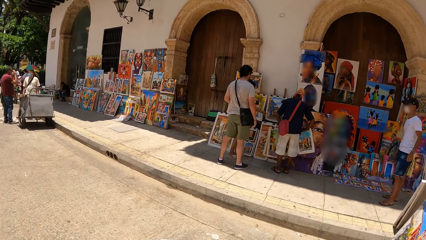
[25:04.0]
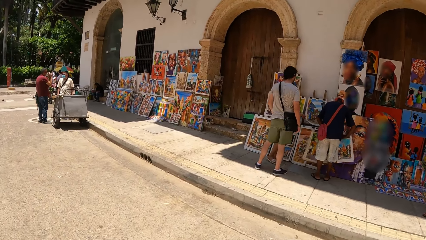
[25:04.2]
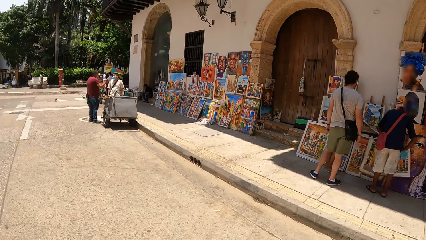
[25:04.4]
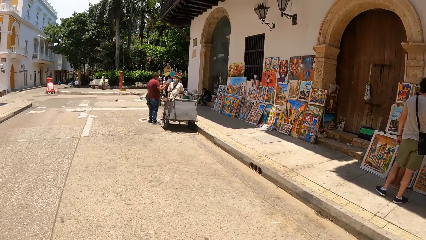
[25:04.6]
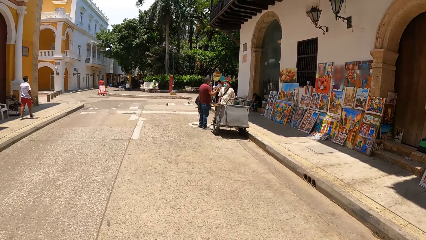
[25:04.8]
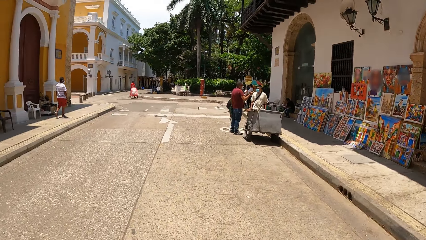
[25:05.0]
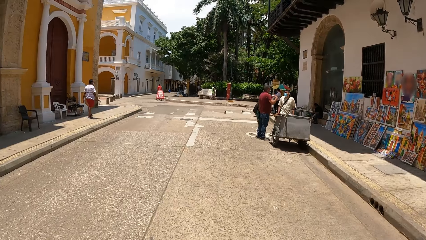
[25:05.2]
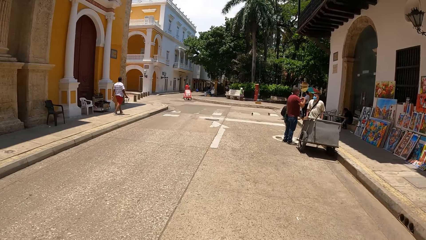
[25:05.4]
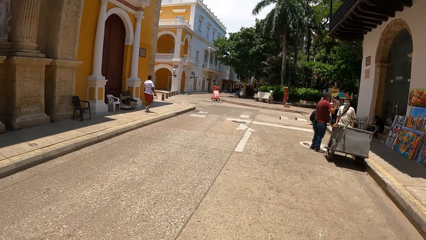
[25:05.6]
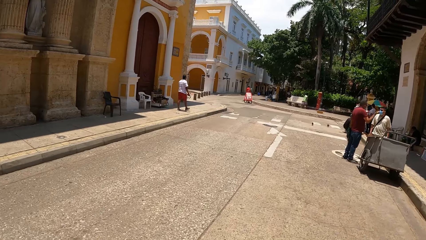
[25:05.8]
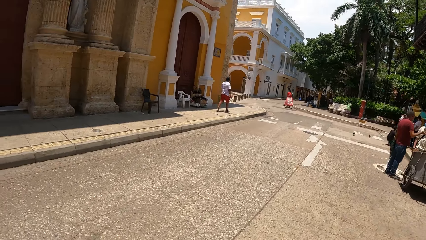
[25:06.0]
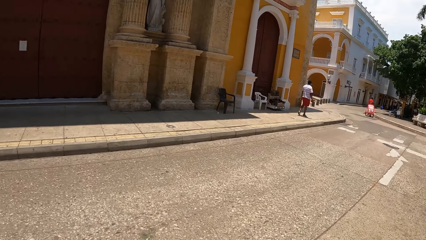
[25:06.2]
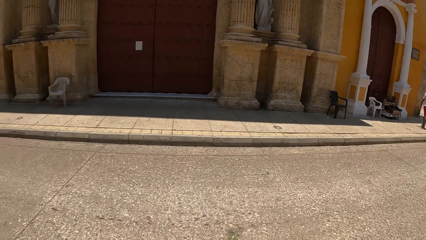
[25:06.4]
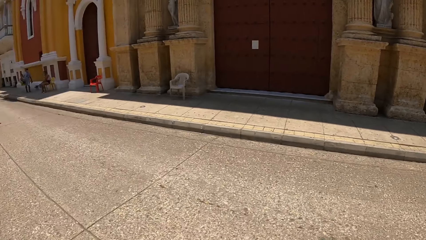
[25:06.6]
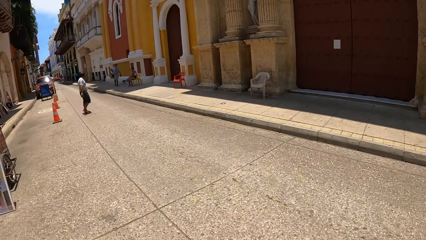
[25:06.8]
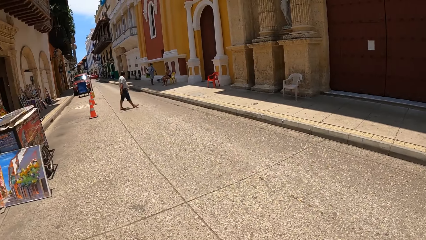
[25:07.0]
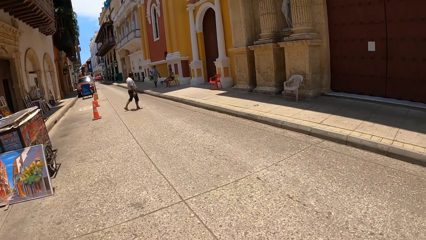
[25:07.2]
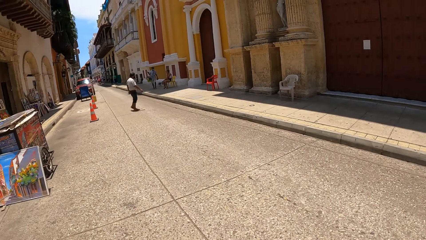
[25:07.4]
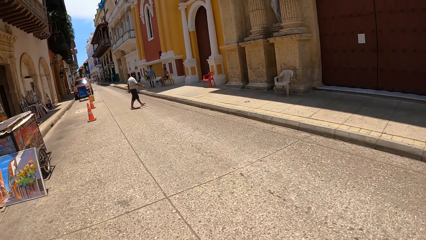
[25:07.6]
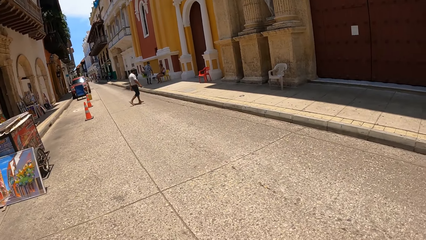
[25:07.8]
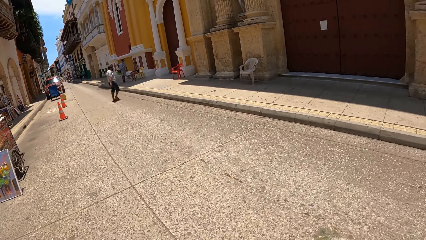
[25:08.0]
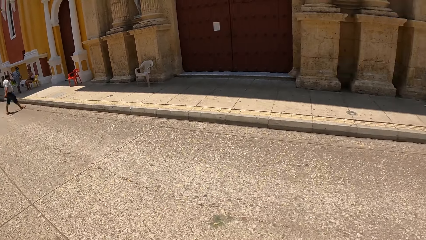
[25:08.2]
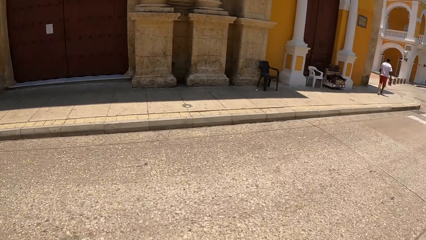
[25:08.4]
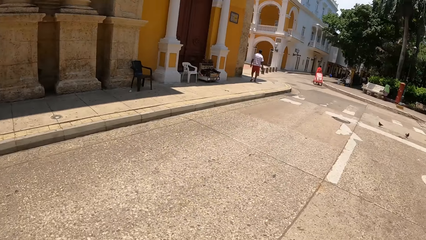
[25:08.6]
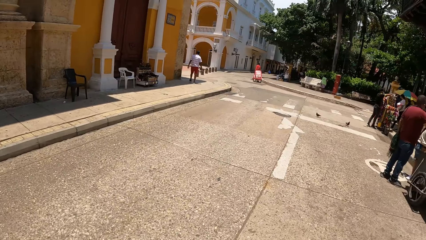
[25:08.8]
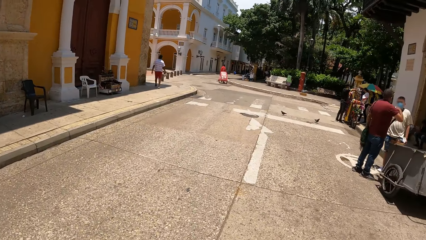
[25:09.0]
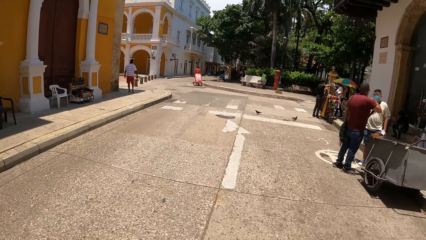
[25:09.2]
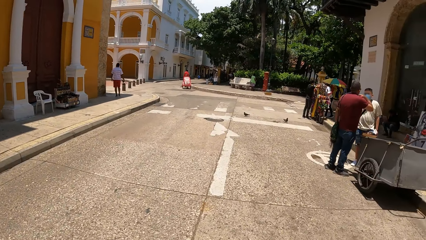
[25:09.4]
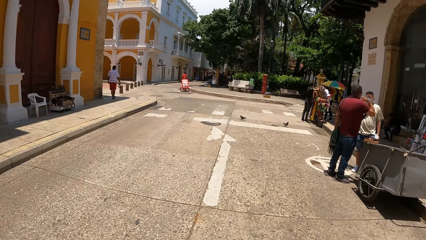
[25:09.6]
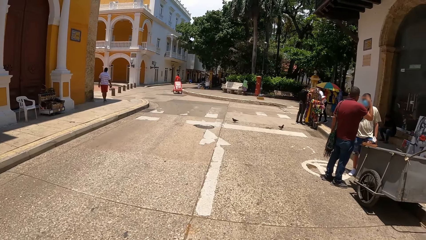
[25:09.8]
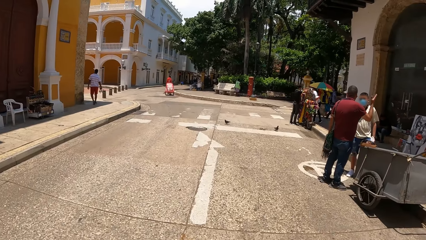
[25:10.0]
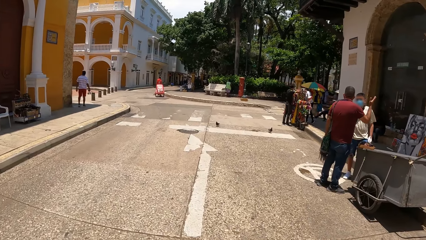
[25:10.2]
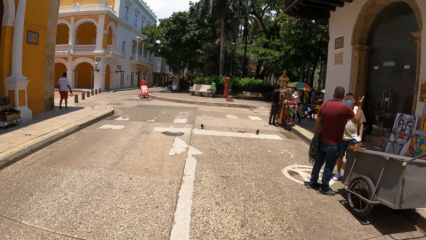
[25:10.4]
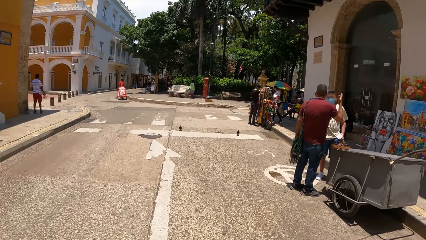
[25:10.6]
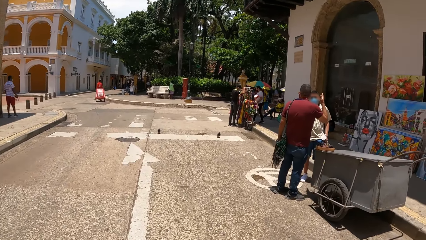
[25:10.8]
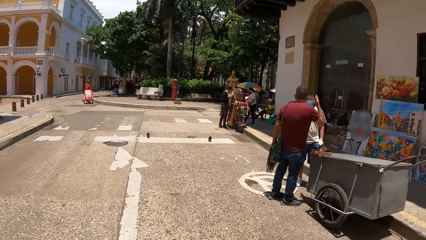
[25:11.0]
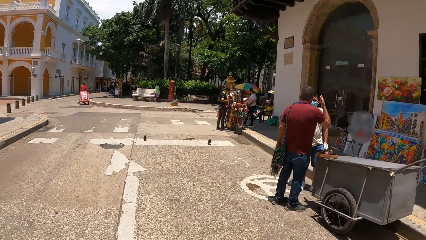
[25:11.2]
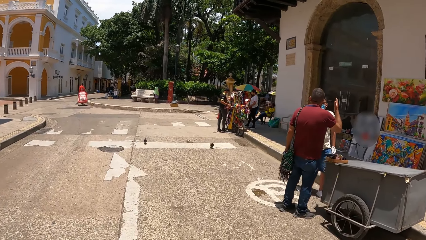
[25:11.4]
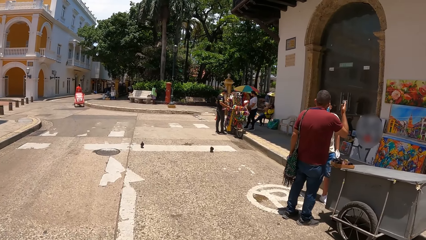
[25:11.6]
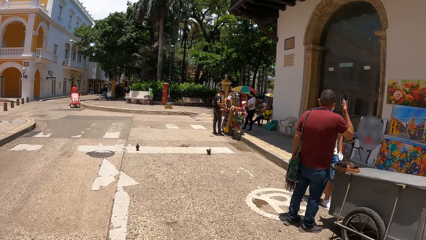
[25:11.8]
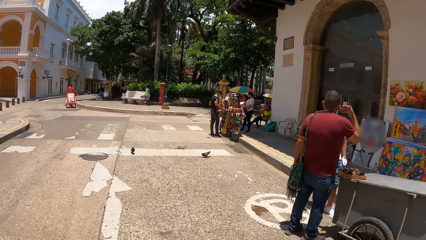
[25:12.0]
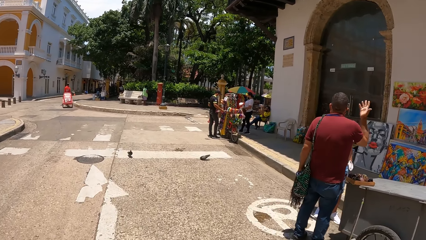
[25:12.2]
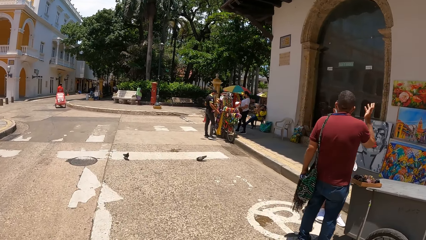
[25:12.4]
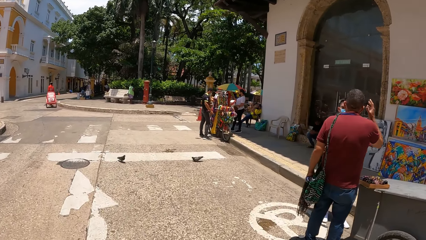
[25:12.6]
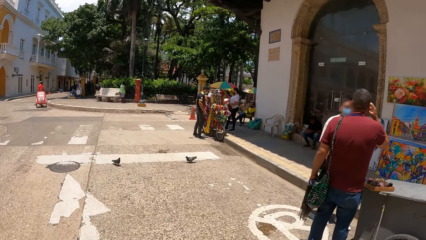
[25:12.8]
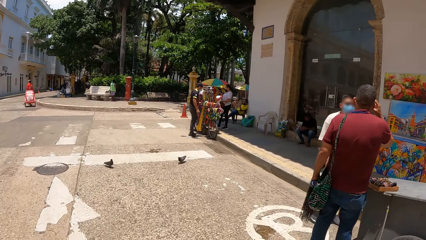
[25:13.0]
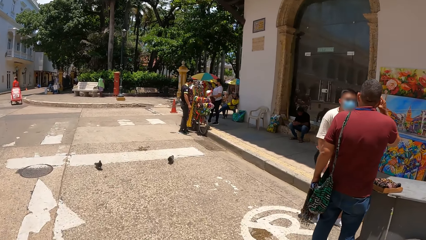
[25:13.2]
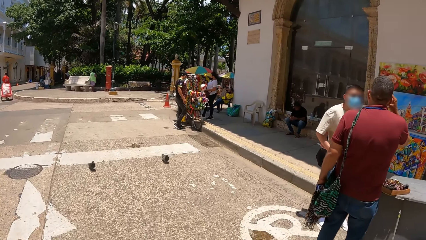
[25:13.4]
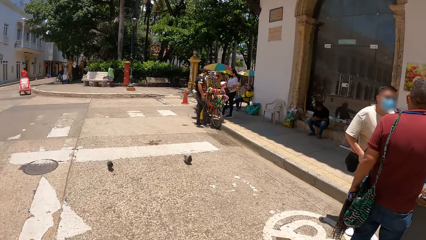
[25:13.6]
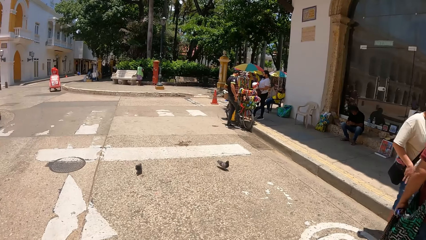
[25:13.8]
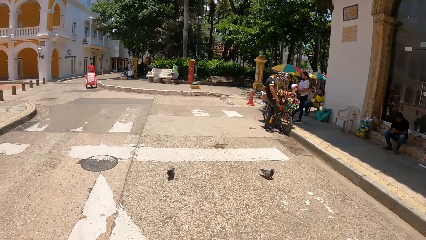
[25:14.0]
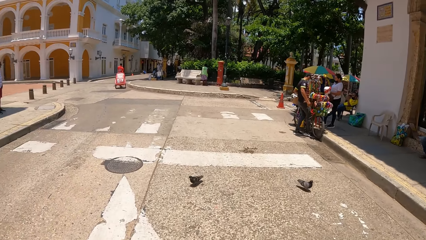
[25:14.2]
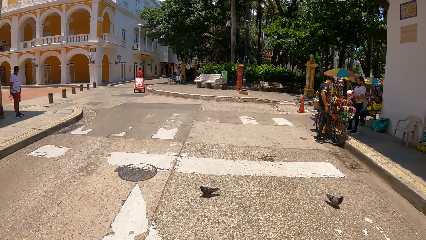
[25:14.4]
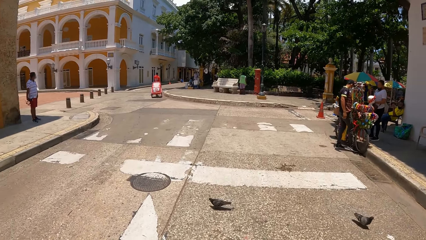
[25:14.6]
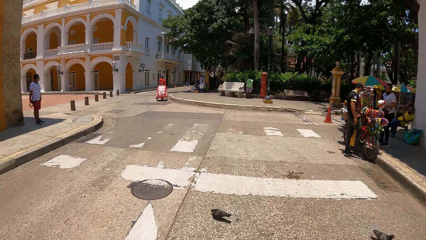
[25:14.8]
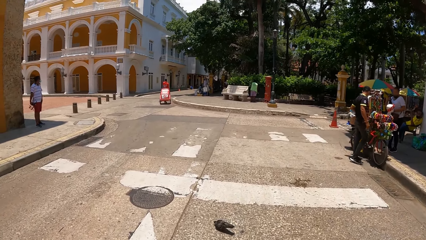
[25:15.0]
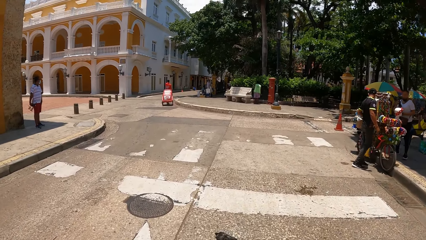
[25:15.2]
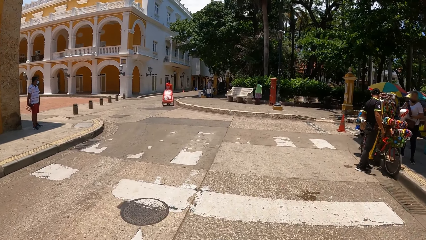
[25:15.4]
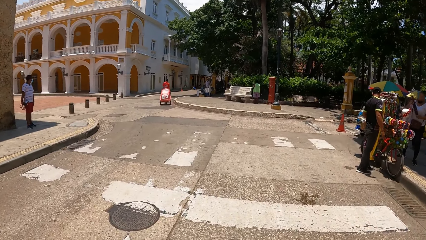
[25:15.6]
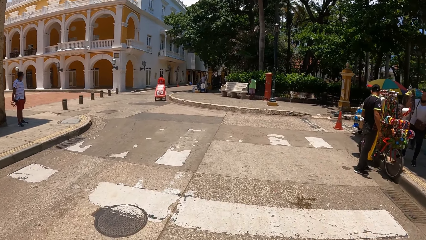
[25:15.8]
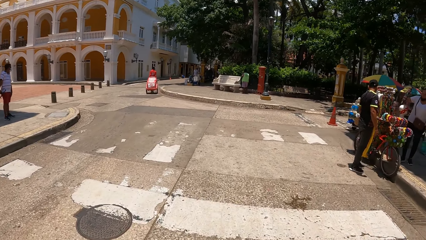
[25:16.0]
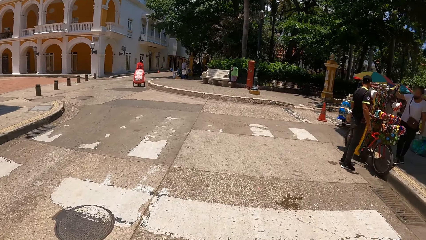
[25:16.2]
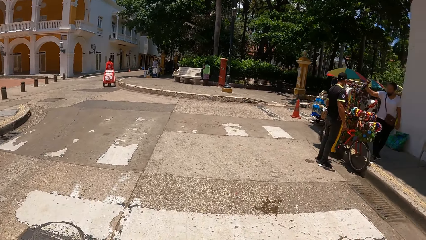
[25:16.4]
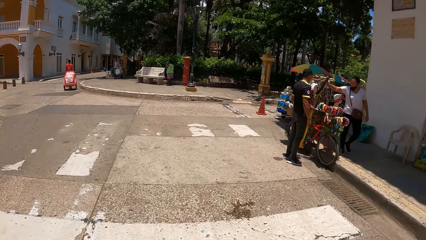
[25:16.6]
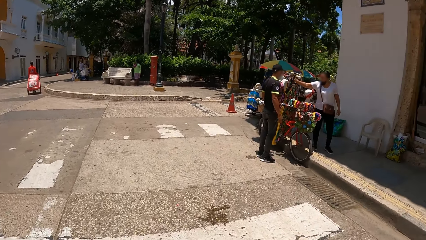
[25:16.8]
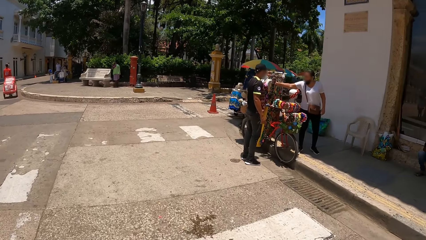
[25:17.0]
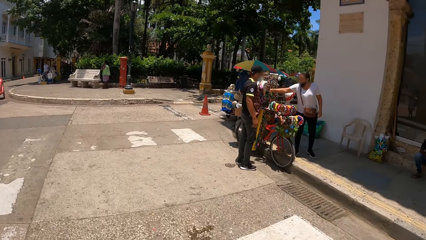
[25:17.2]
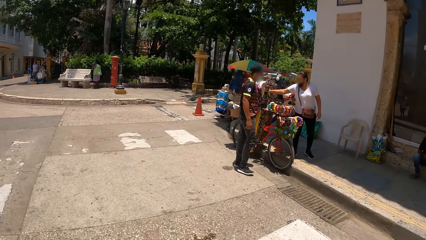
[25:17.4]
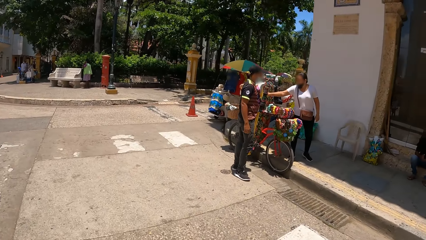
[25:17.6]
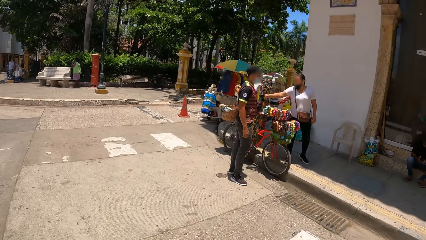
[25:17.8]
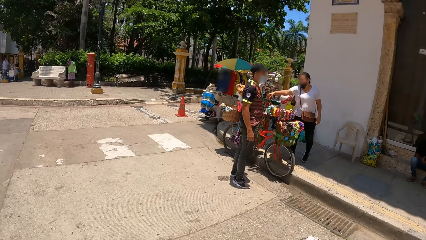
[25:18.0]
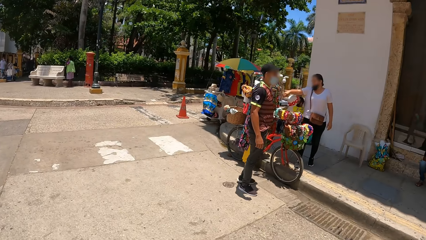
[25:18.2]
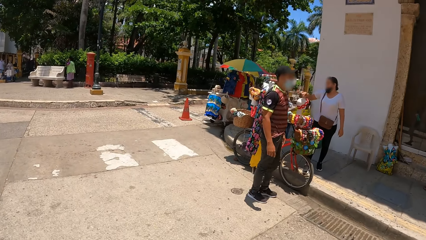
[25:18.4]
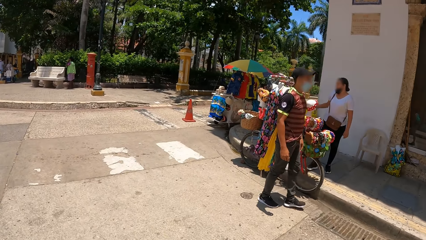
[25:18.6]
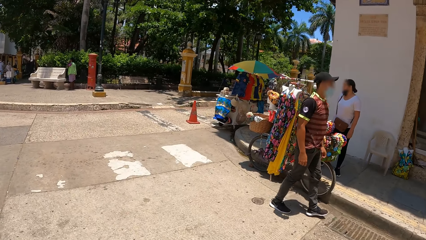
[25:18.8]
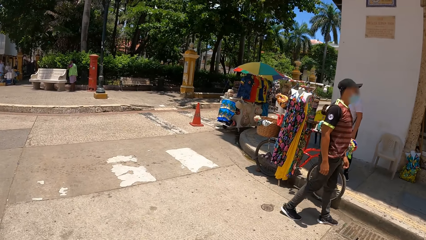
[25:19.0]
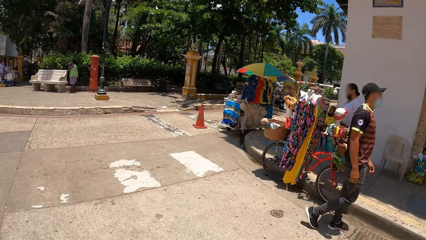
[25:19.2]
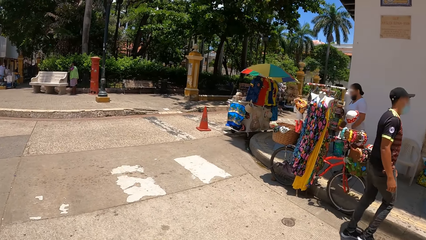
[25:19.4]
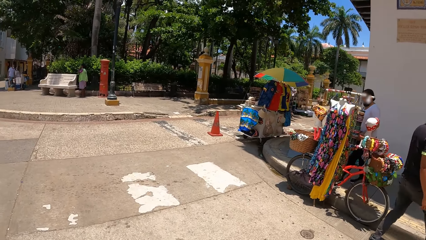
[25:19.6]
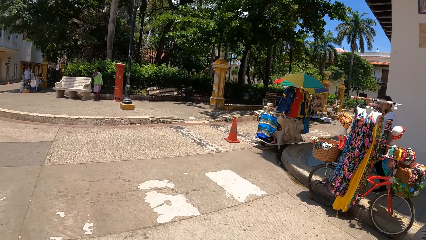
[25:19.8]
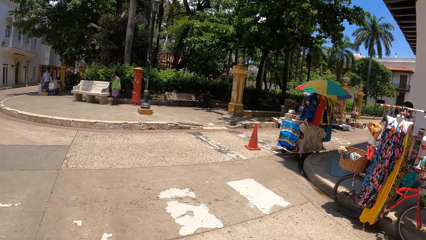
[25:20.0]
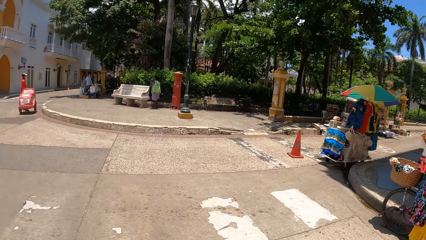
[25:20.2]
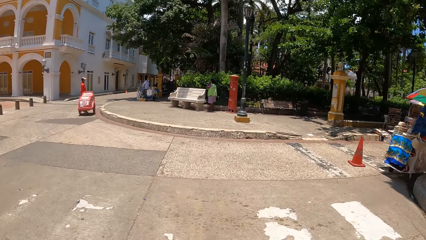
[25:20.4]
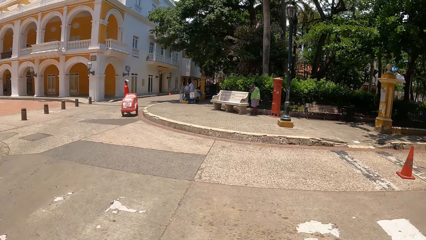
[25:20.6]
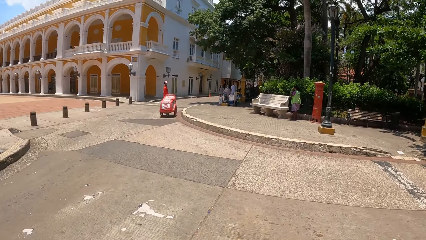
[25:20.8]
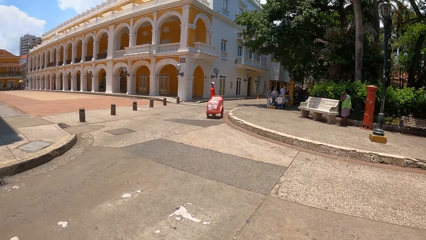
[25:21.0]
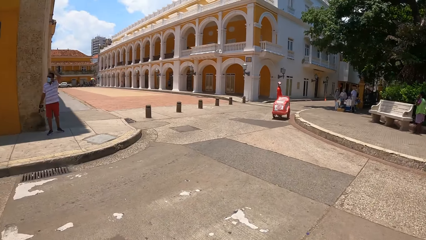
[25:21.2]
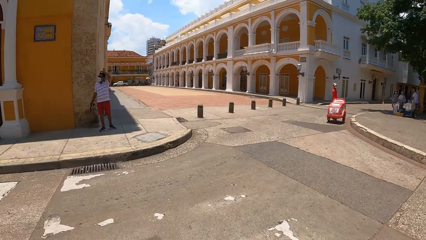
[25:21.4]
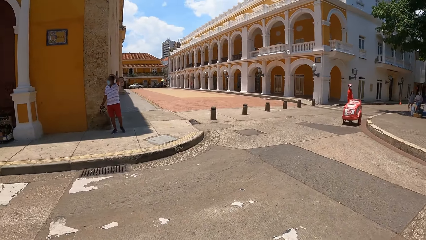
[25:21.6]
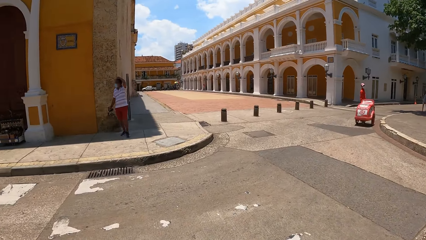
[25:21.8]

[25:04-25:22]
The camera wearer walks on the pavement.
